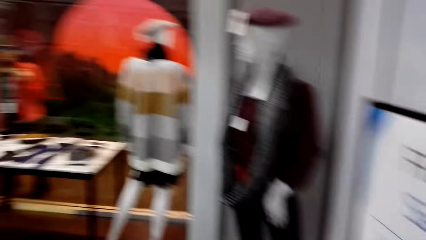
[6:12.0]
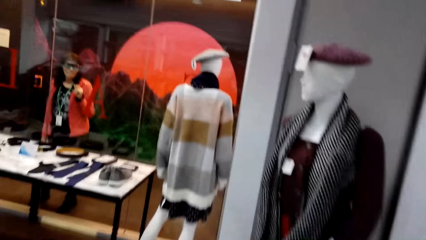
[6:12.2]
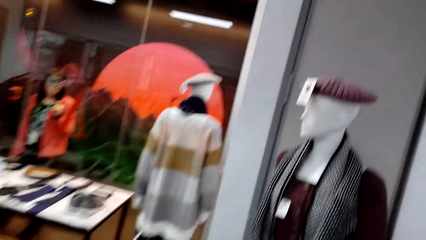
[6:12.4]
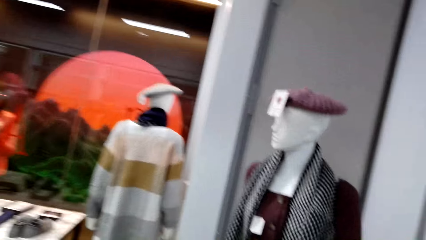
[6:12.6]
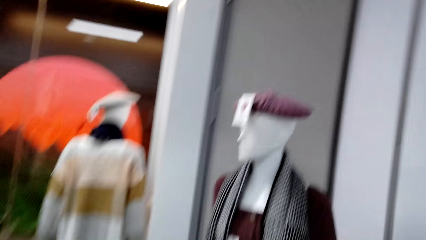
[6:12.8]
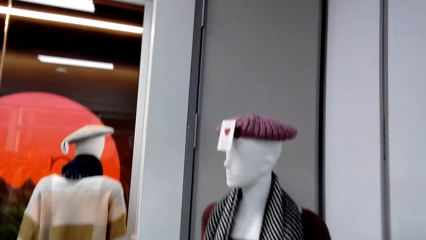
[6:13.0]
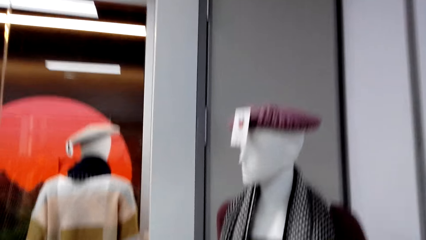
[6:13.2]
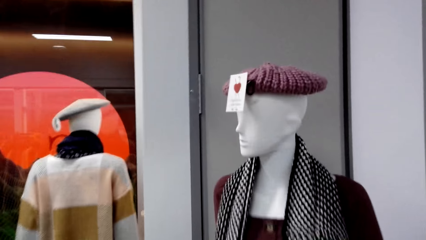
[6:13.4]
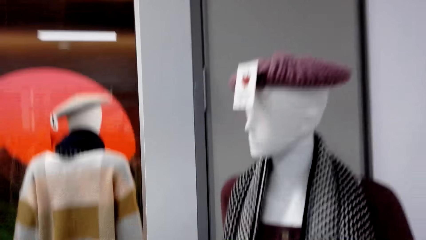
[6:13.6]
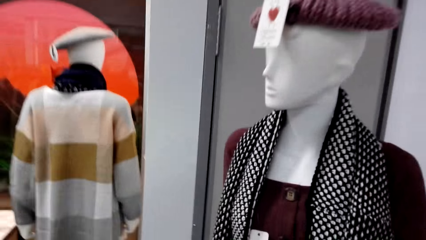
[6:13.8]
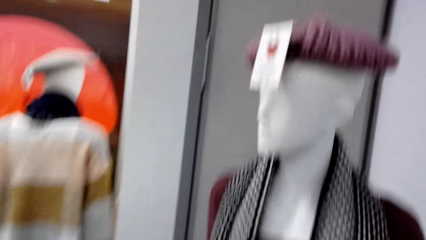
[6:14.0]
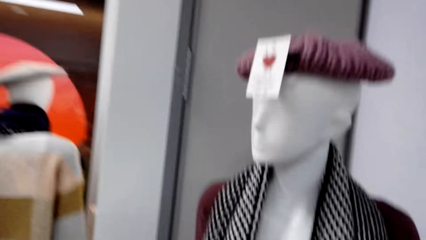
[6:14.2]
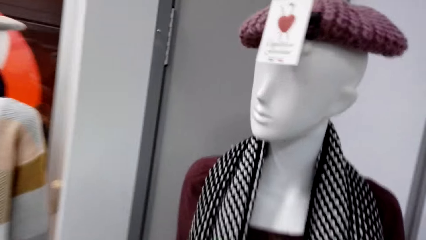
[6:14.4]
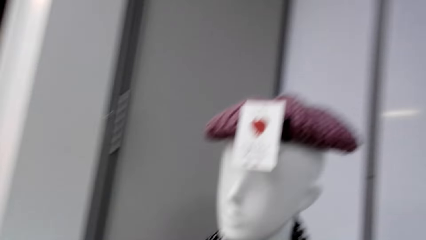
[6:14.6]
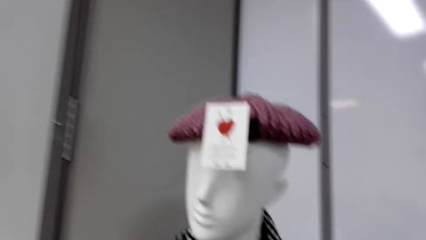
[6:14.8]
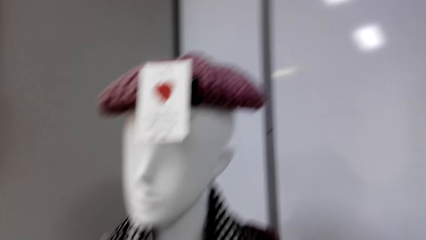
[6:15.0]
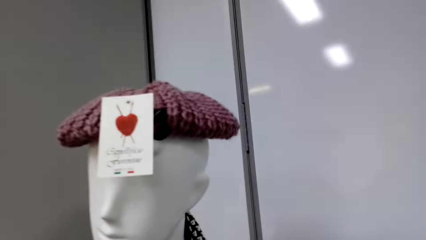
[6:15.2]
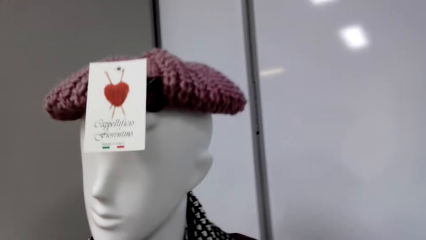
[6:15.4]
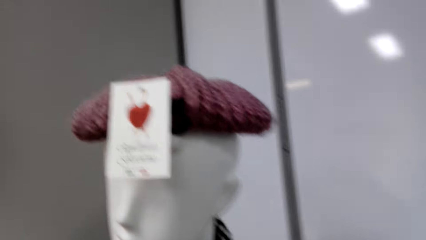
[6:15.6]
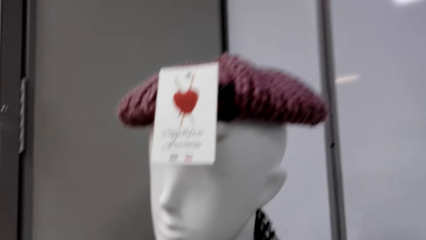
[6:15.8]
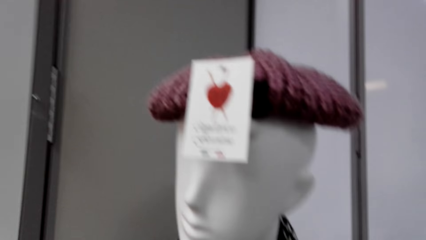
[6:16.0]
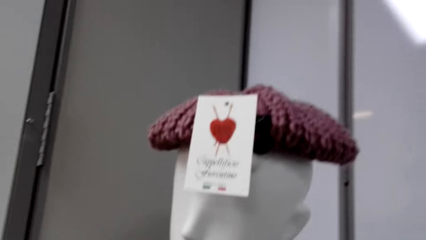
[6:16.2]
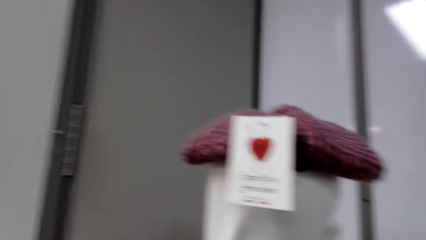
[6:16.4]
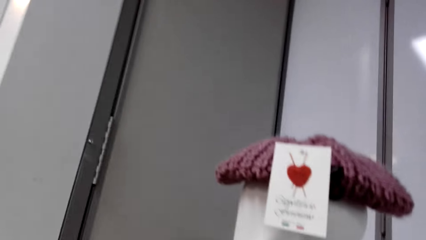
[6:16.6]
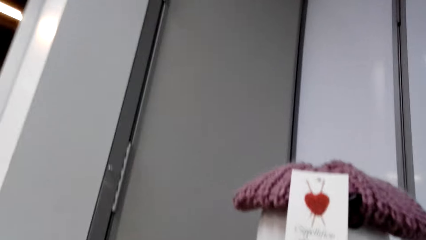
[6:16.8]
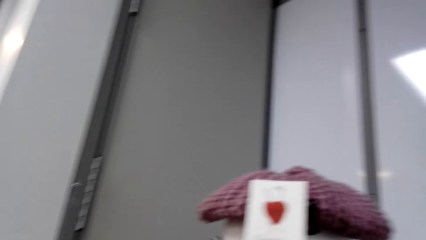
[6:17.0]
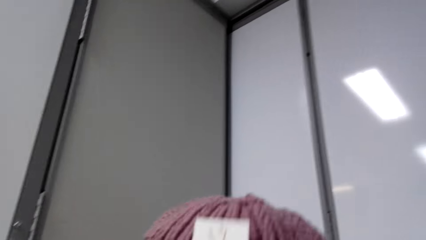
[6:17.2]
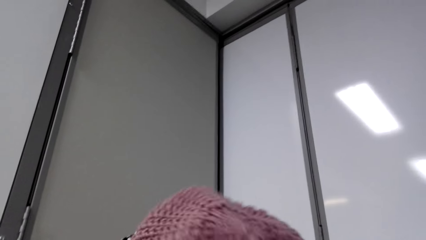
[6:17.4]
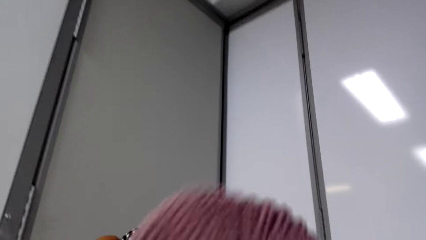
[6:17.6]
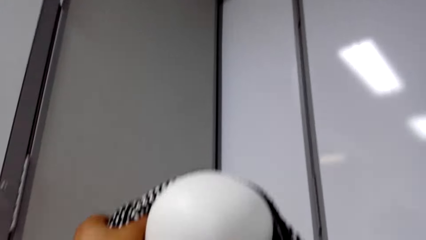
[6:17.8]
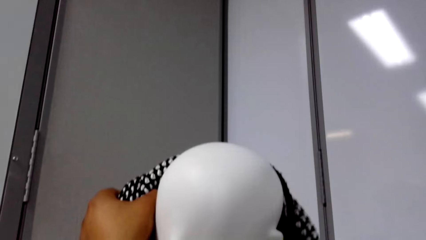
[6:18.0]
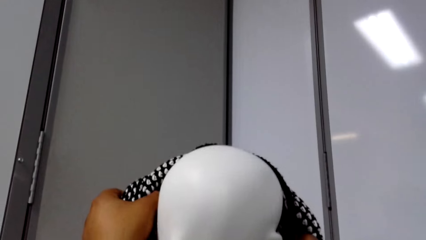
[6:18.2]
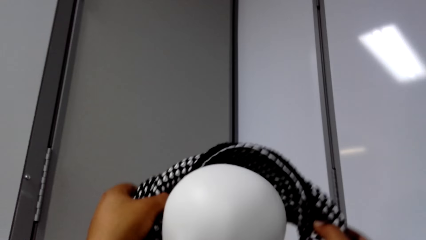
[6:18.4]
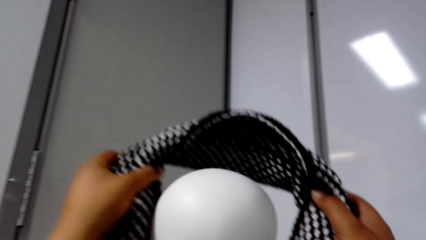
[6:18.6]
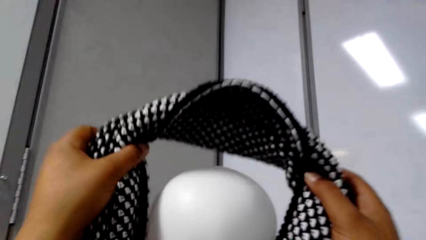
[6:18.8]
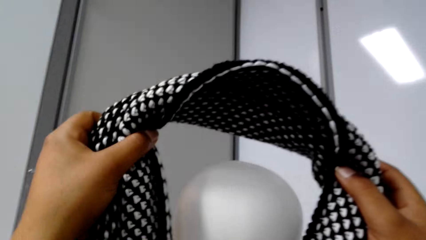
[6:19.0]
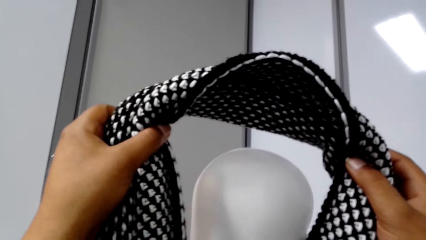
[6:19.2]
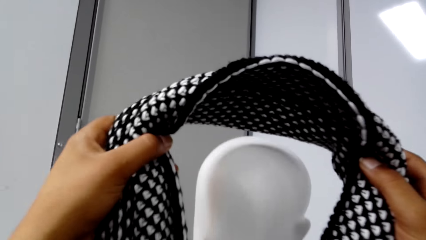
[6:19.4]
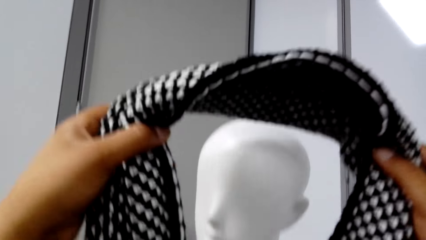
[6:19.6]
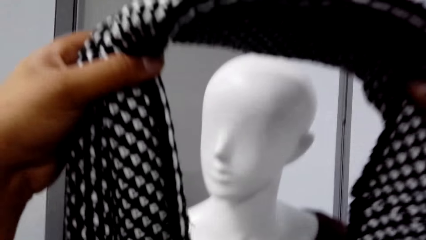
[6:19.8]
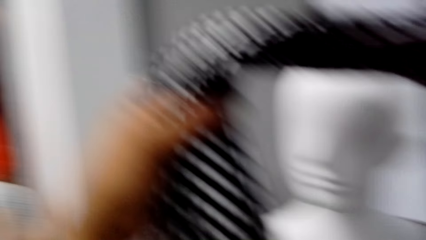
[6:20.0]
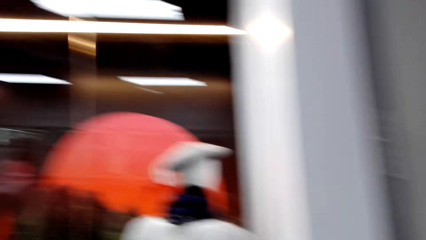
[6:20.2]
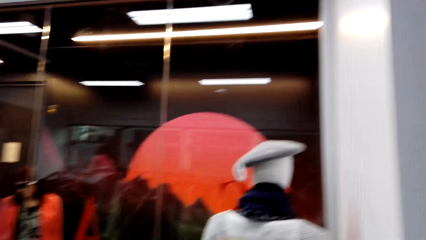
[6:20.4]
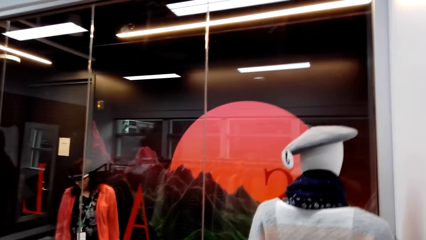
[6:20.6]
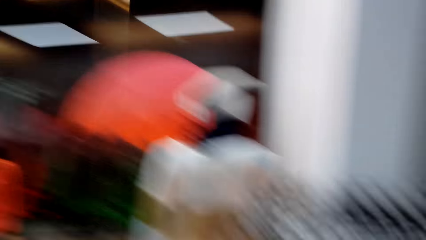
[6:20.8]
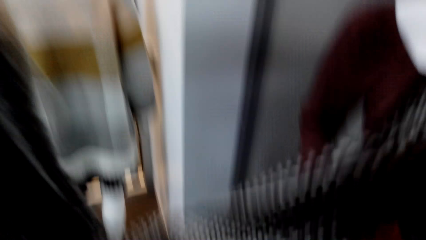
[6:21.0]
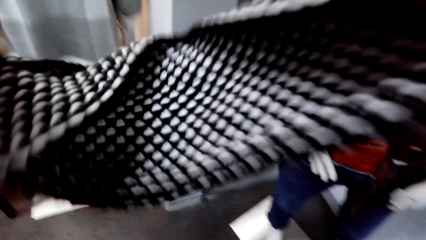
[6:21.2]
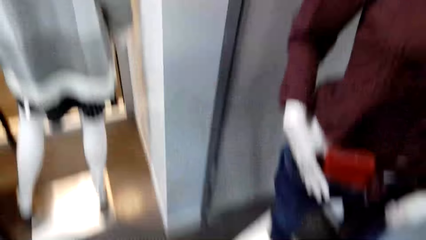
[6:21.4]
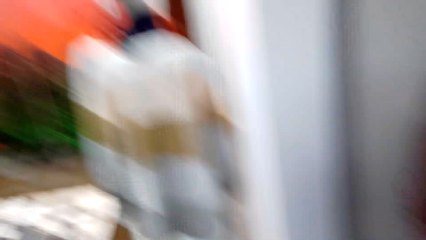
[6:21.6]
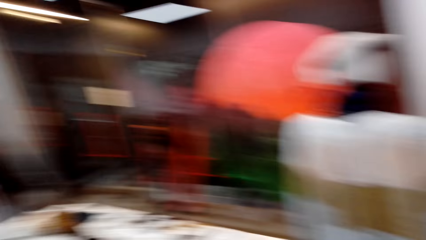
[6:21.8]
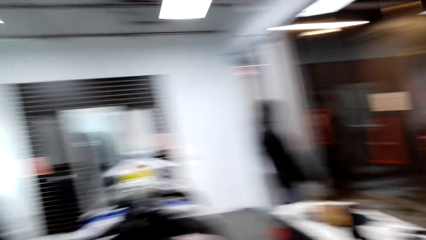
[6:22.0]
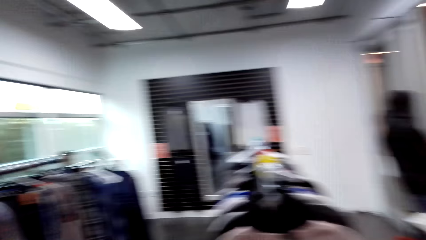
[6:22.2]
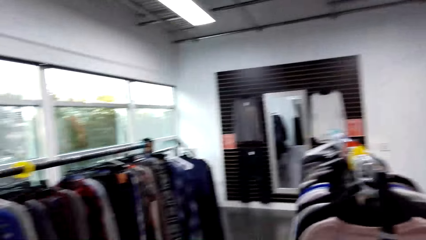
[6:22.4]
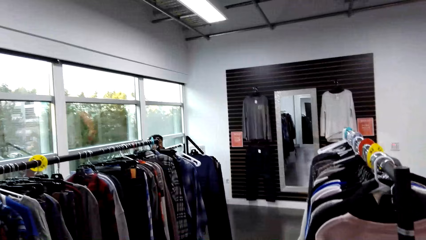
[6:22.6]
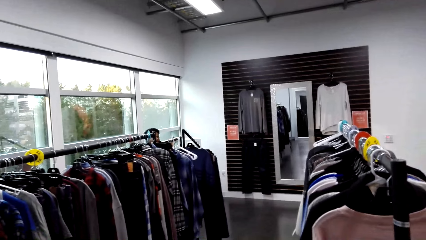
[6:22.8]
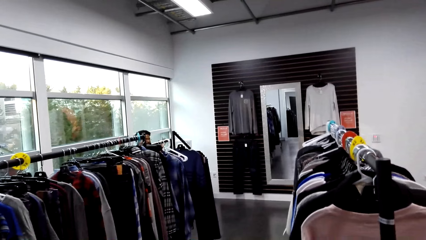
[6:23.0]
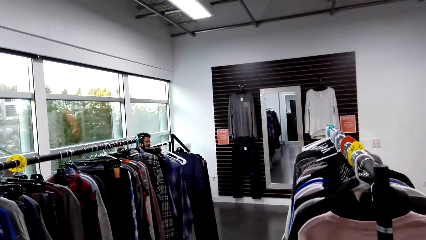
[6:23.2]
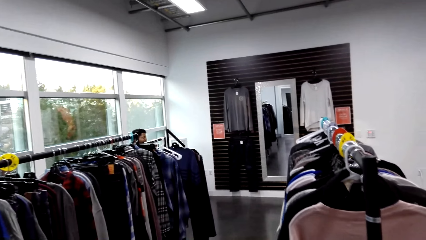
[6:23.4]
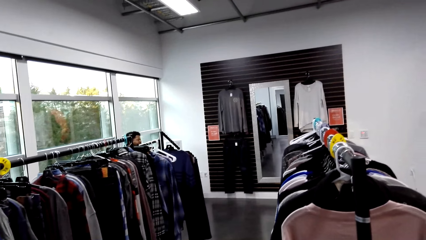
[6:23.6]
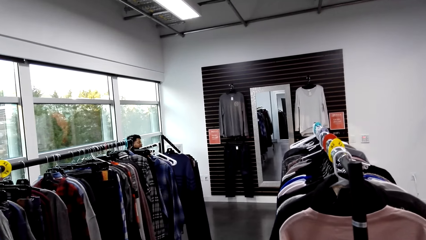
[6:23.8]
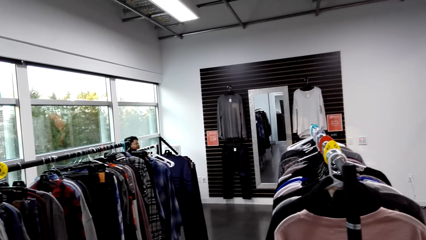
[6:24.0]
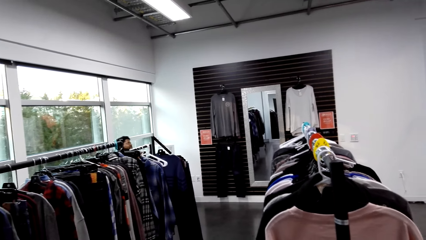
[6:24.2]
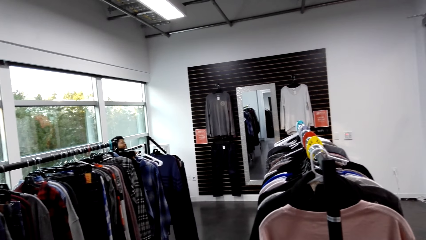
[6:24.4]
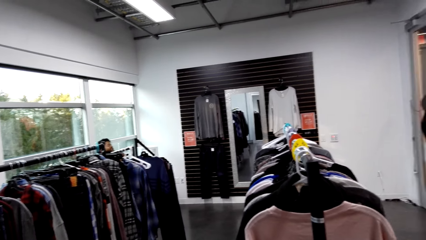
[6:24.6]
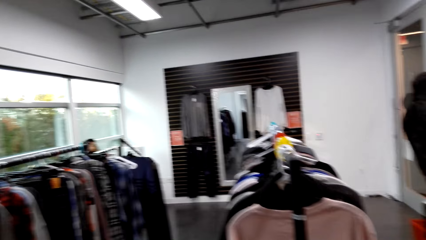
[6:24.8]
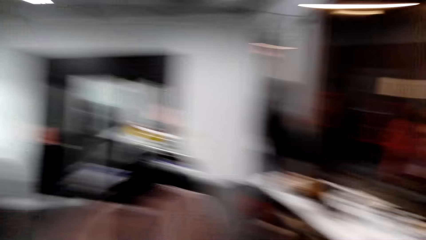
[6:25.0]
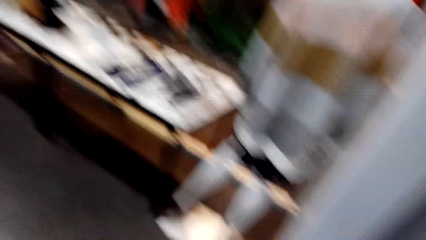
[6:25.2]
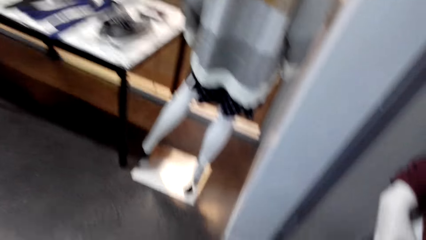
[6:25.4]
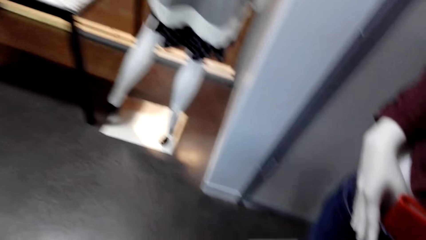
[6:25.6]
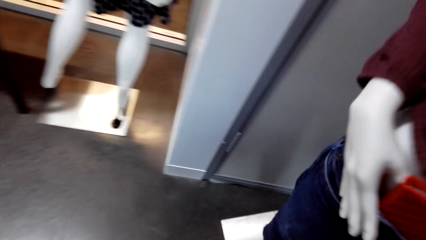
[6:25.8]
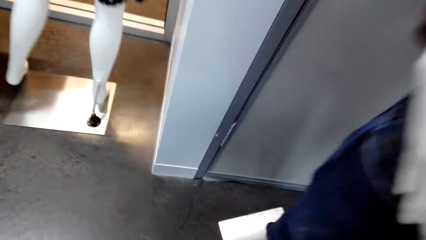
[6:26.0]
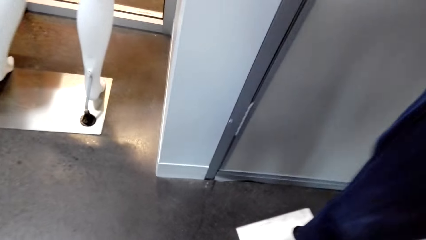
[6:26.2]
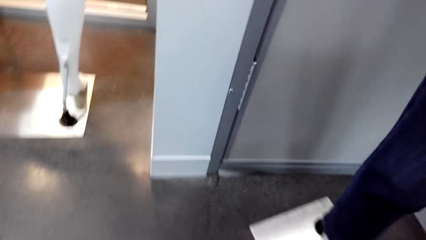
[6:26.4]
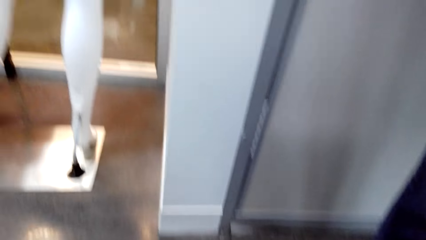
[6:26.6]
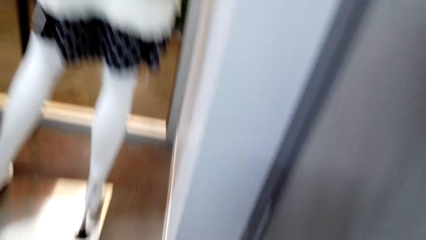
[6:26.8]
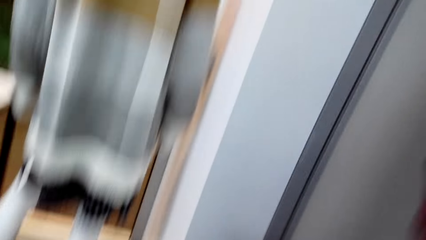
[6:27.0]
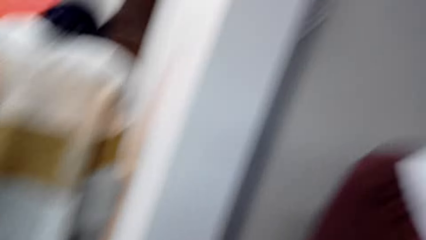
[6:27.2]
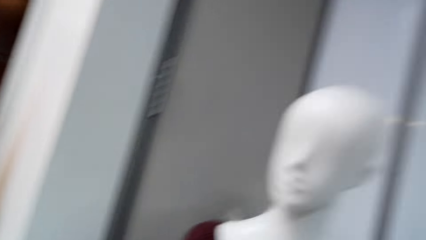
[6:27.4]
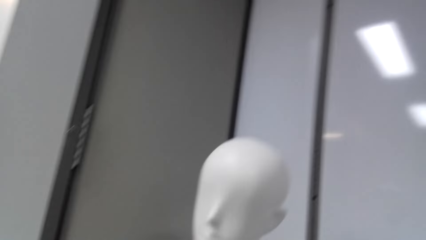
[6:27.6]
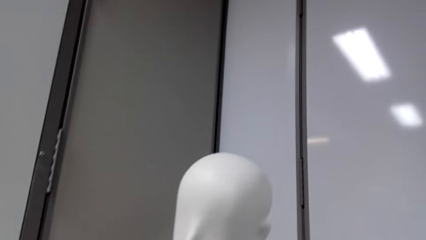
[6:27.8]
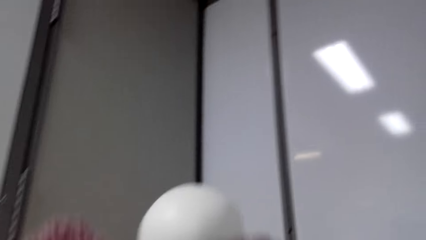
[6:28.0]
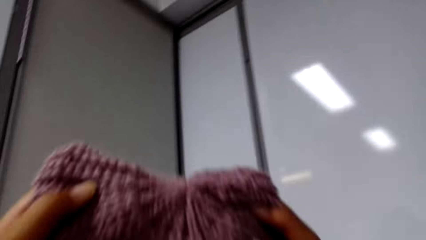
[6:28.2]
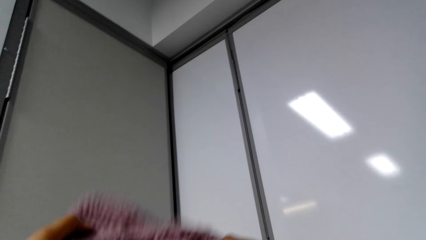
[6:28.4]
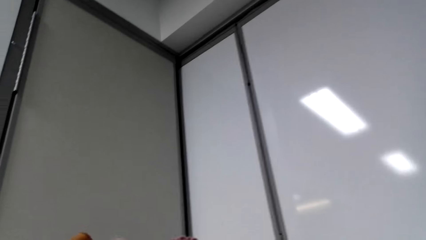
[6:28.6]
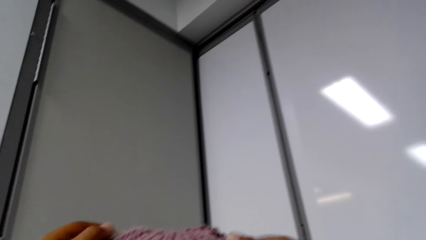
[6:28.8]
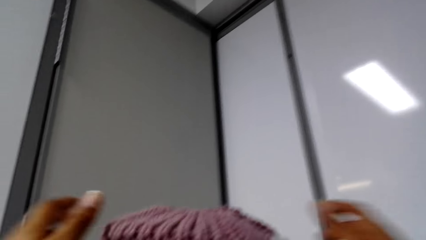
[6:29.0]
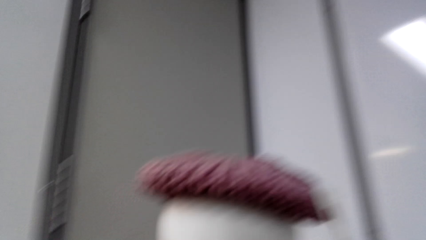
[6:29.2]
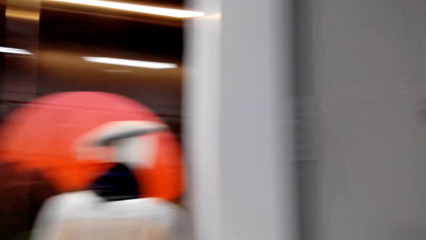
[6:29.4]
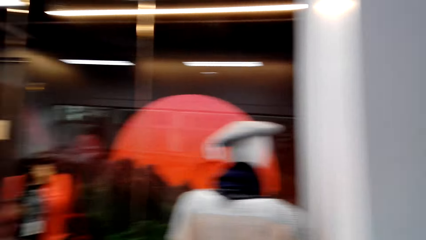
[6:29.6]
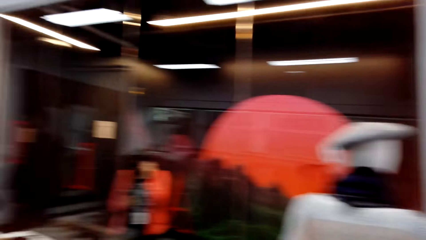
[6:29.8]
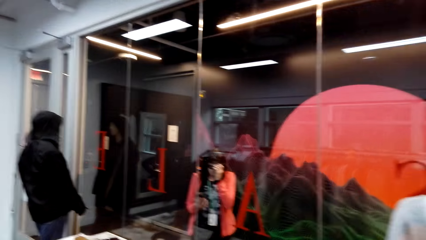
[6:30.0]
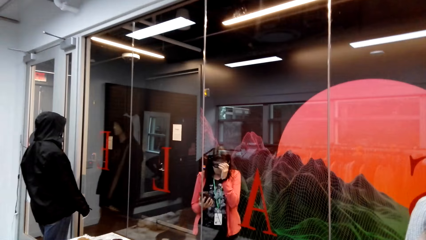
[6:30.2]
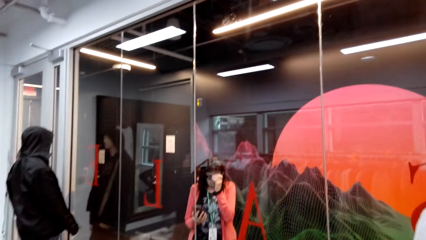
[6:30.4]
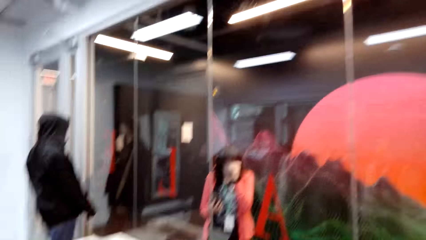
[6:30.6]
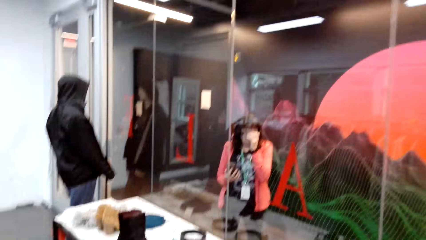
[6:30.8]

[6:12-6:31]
The camera wearer walks in the boutique. He talks. He picks a muffler from a mannequin's neck with both hands. A man converses with the camera wearer. The camera wearer stares at the boutique. He picks a cap from the ground with his left hand. He places the cap in his hands on top of the mannequin's head.
